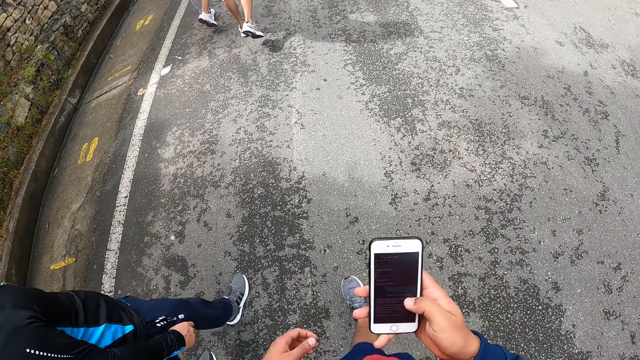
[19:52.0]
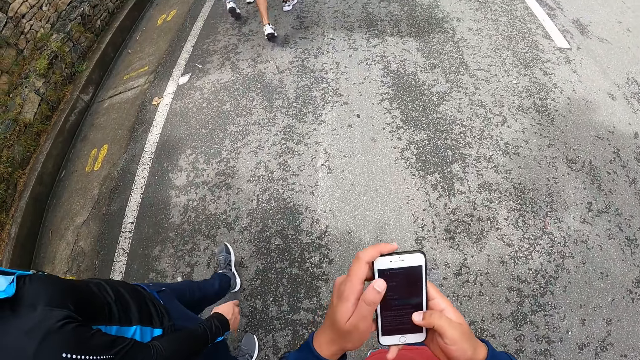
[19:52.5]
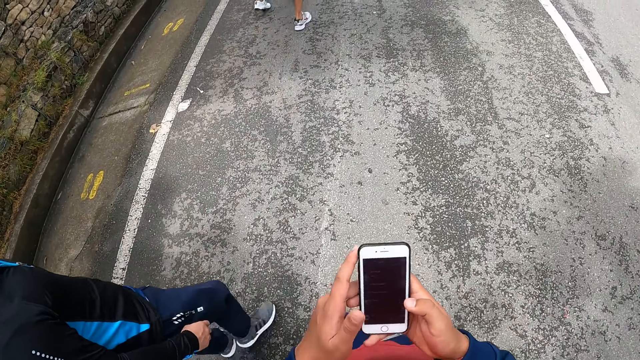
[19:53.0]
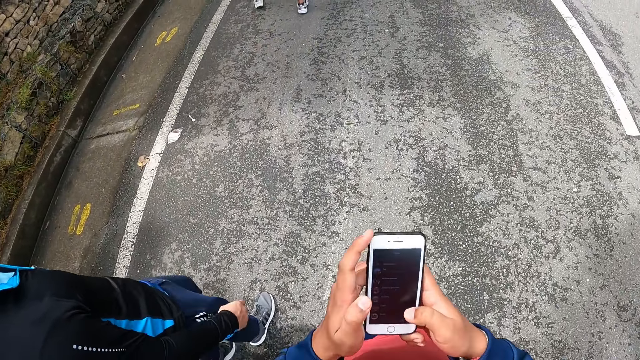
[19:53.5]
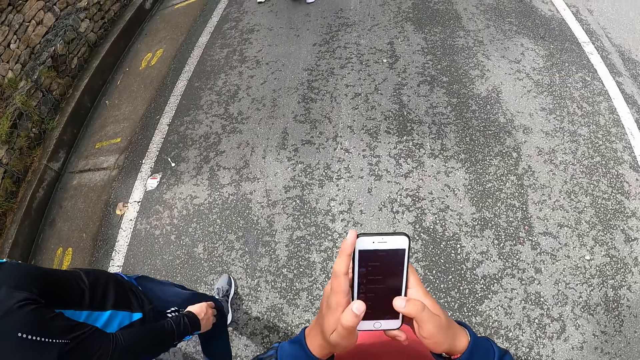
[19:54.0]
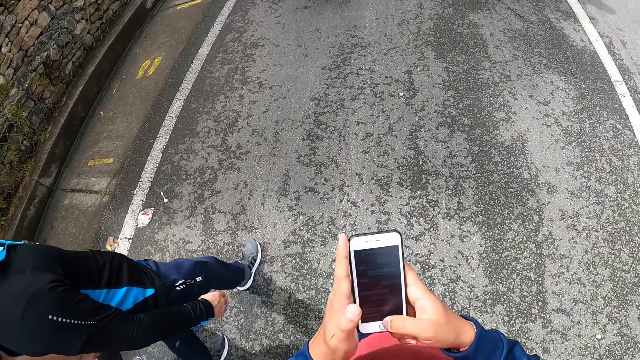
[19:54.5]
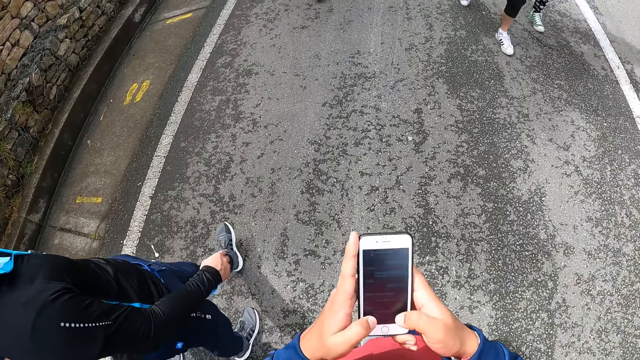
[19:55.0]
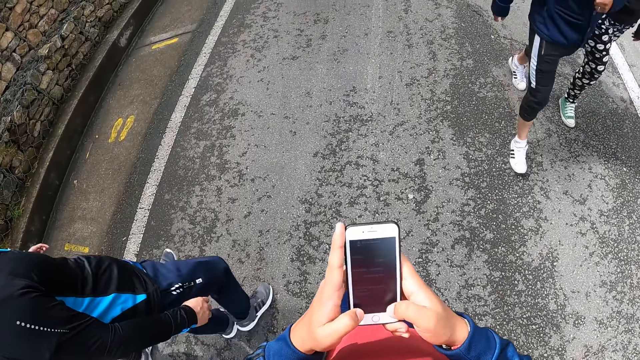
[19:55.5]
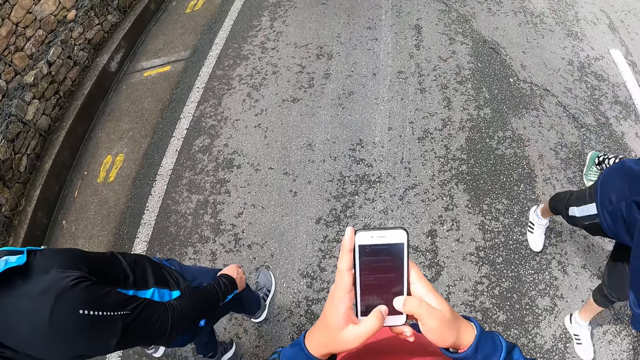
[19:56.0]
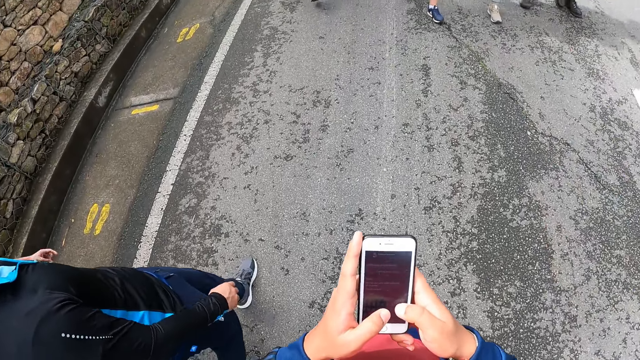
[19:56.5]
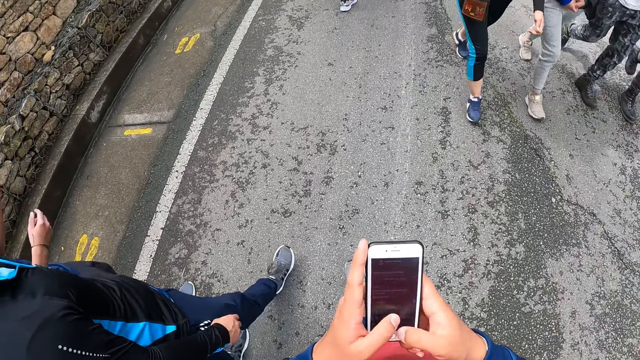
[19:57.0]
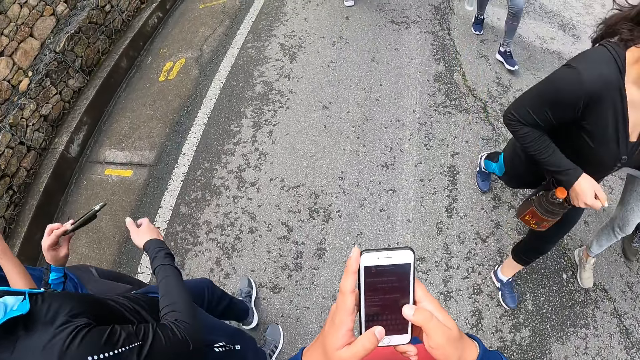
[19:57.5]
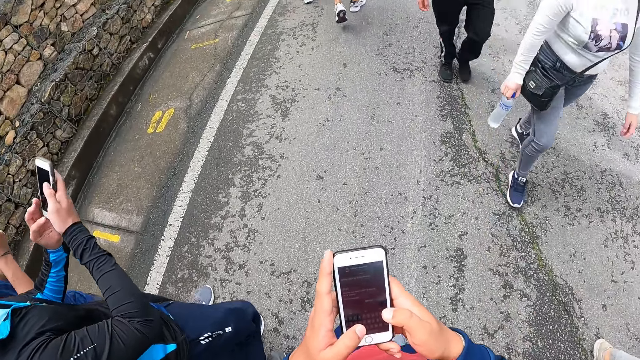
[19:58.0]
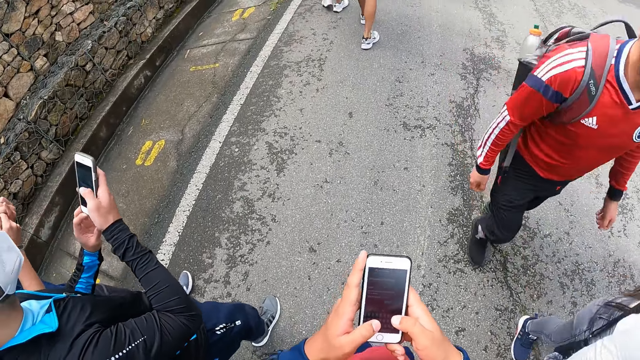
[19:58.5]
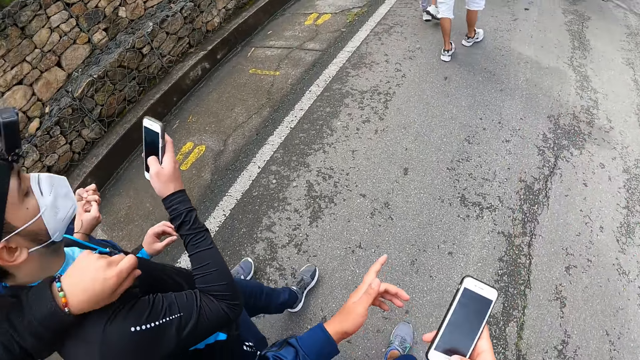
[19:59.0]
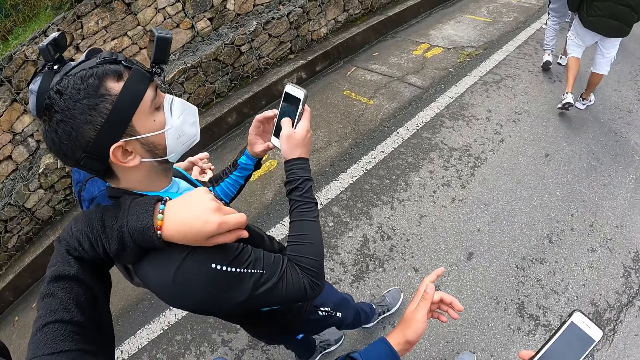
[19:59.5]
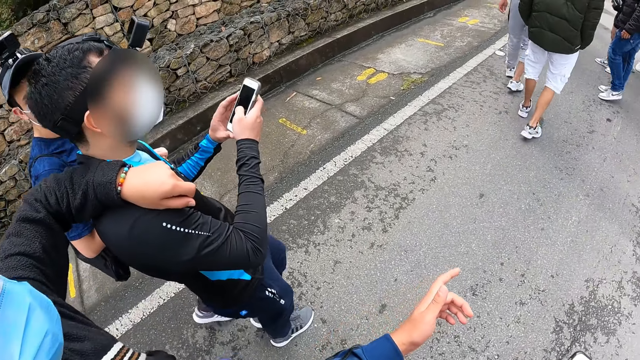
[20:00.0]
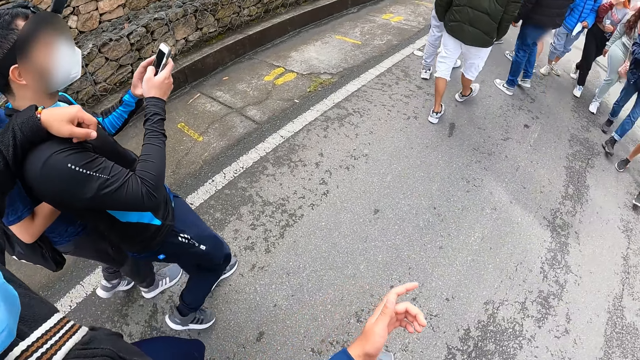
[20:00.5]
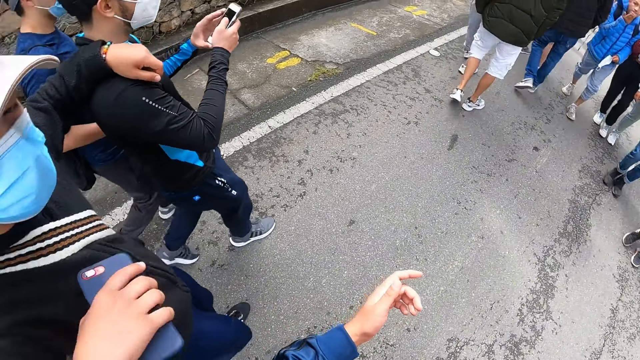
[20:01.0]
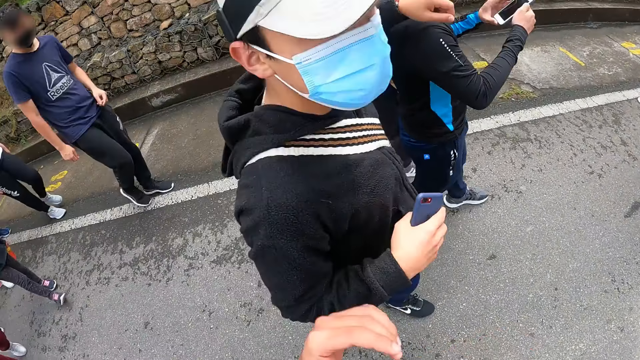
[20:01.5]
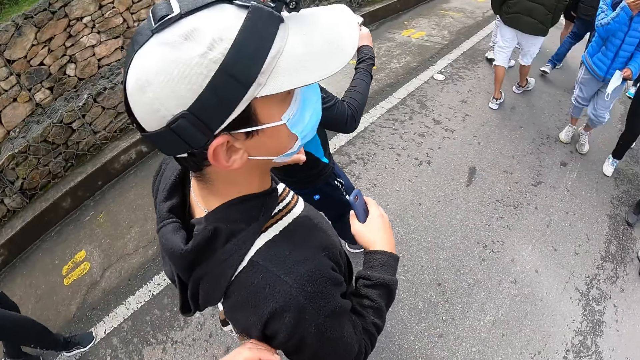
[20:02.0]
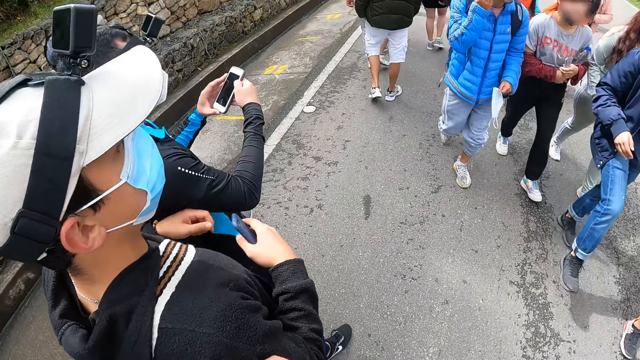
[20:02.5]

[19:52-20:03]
The camera wearer touches the phone with his left hand. A man raises both hands. Another man picks up a phone from his left pocket with his left hand. The second man touches the phone with his right hand and operates the phone with both hands. The first man puts his hands together. A third man places his left hand on the second man's right shoulder. The camera wearer points his left hand forward.

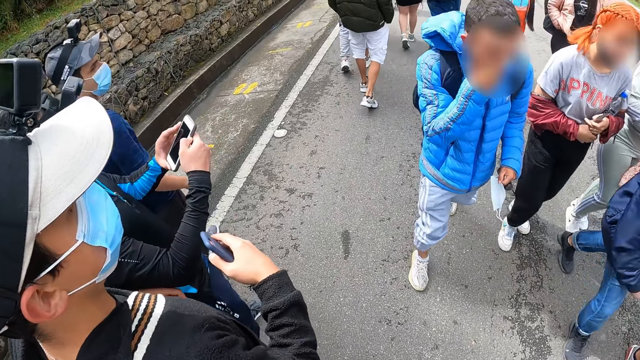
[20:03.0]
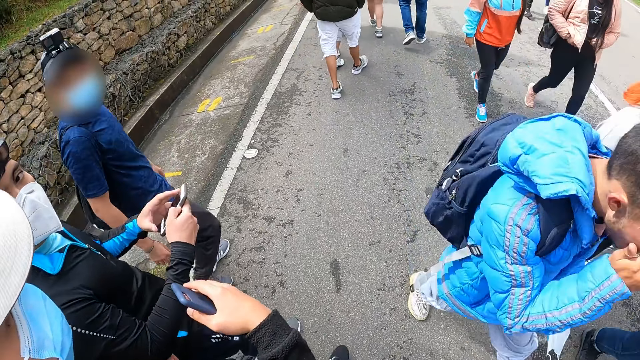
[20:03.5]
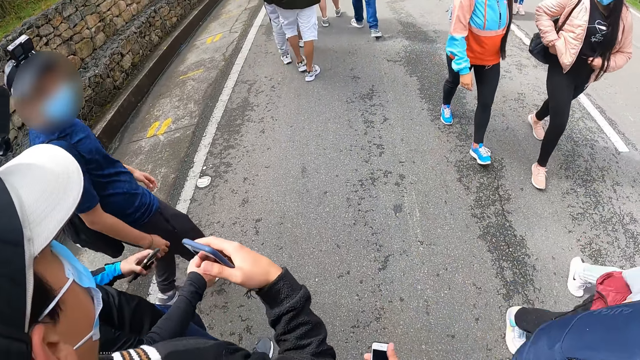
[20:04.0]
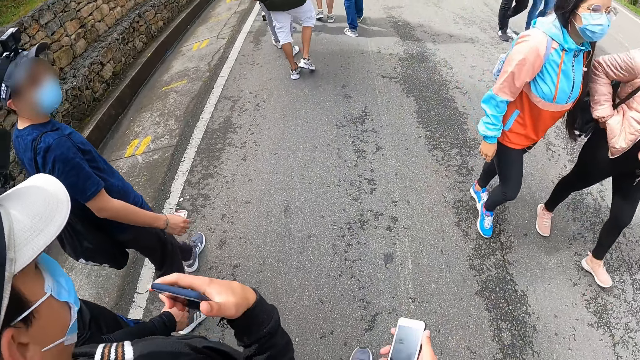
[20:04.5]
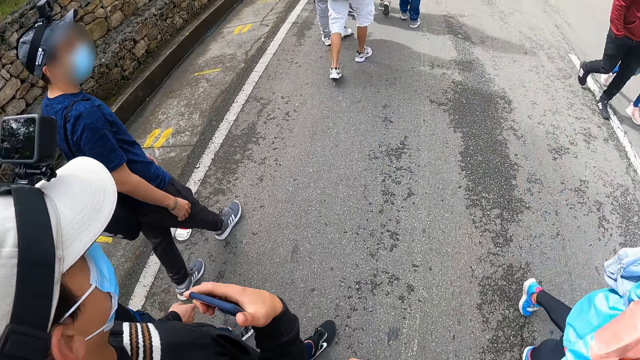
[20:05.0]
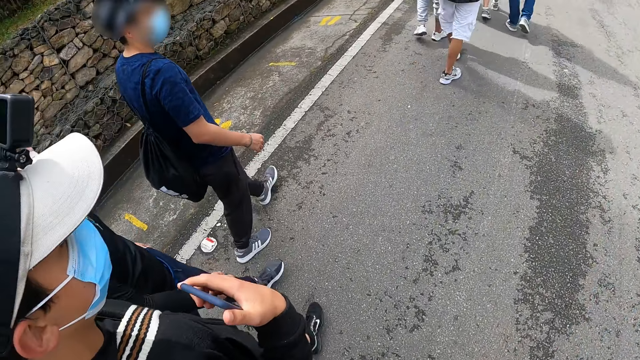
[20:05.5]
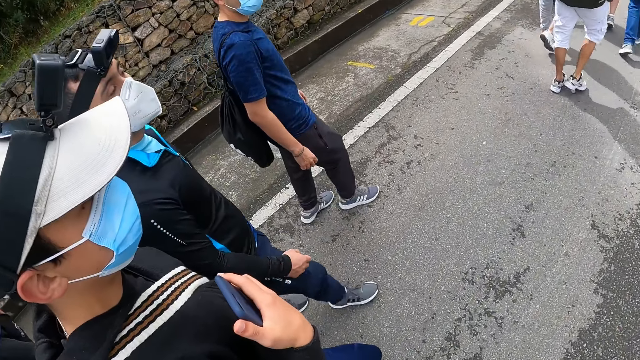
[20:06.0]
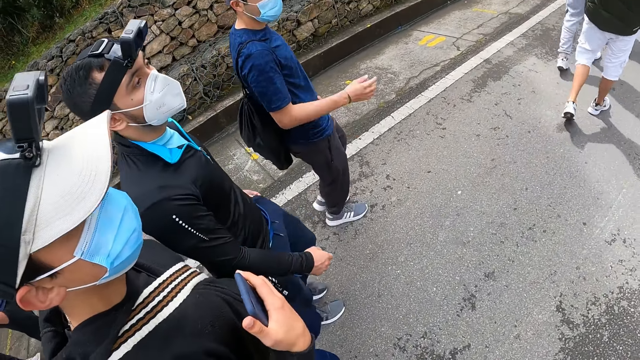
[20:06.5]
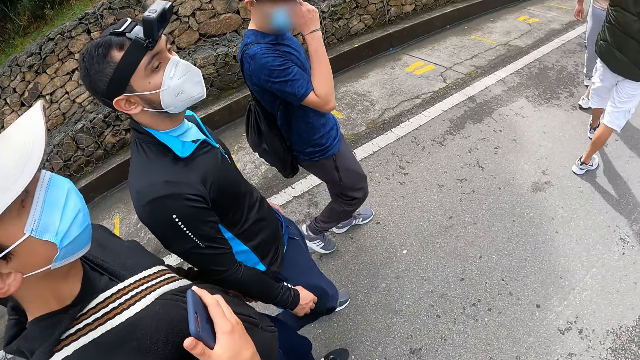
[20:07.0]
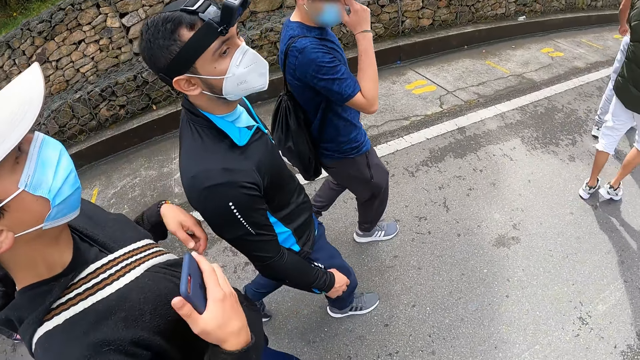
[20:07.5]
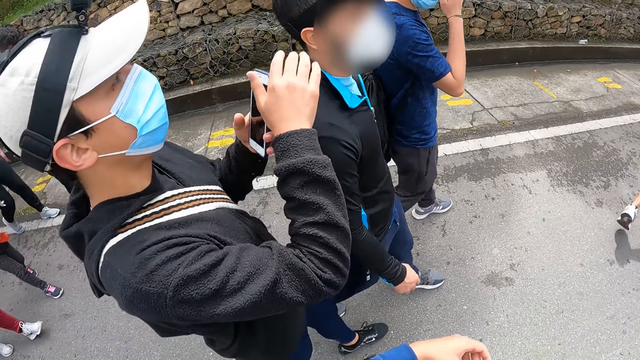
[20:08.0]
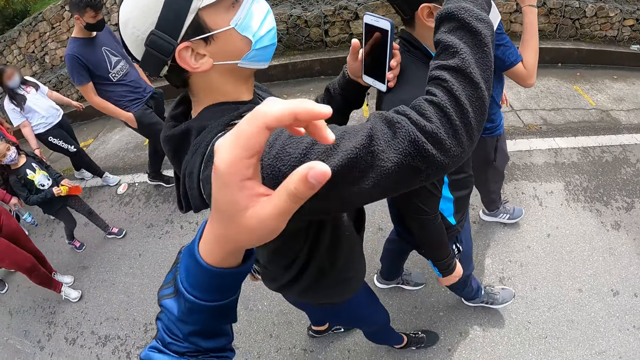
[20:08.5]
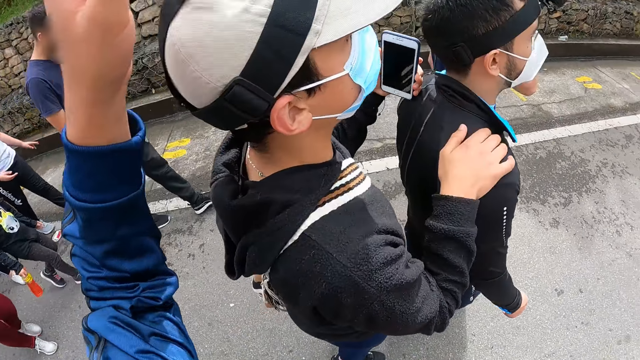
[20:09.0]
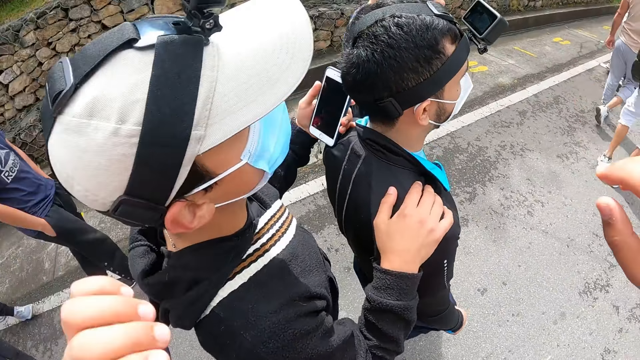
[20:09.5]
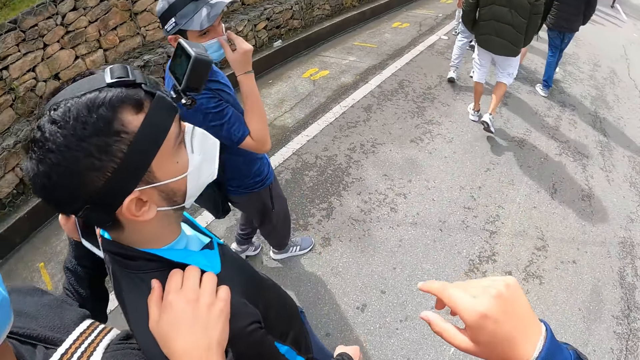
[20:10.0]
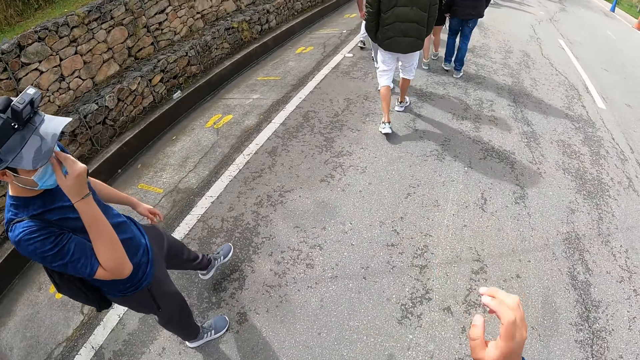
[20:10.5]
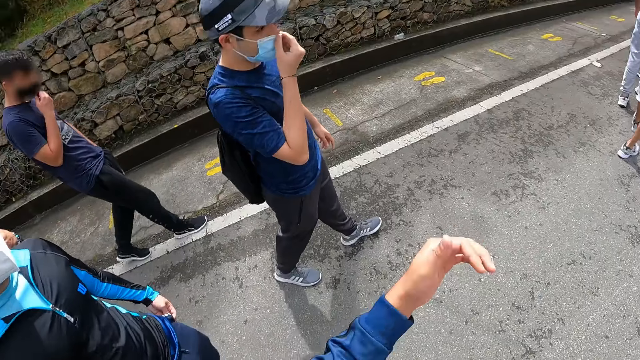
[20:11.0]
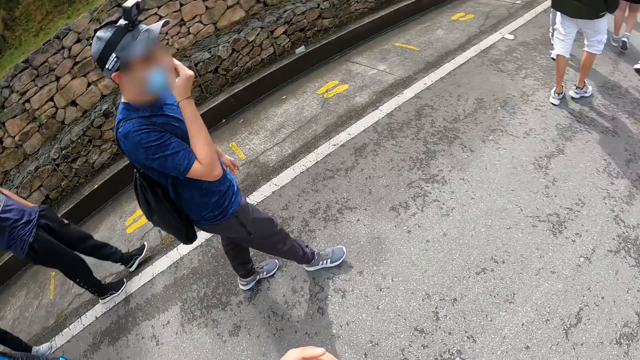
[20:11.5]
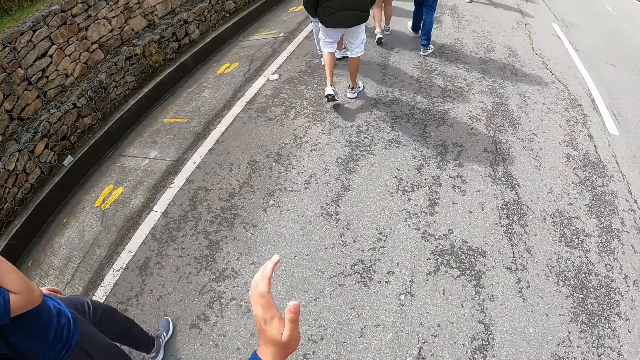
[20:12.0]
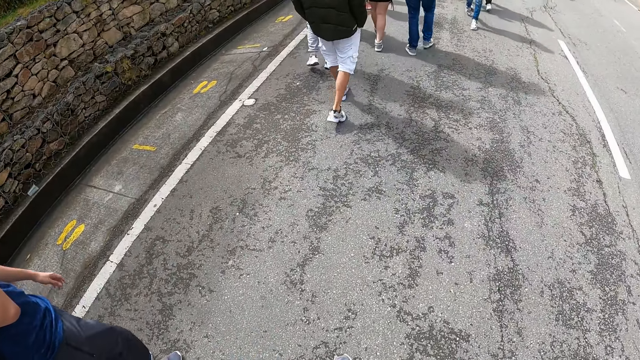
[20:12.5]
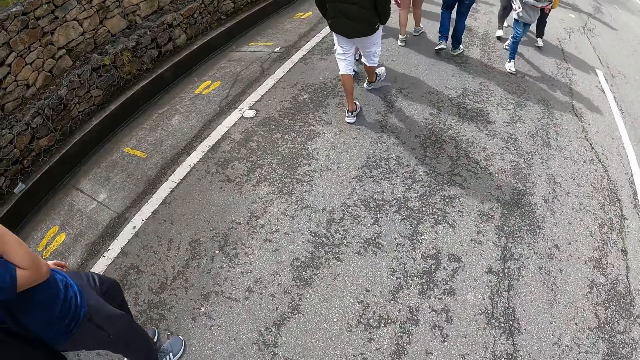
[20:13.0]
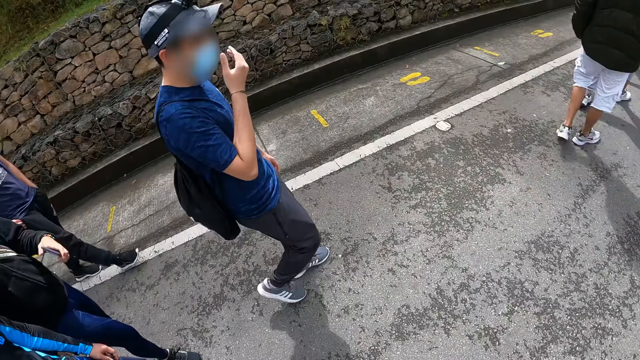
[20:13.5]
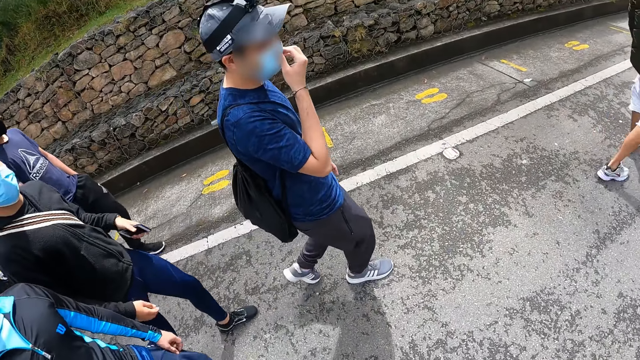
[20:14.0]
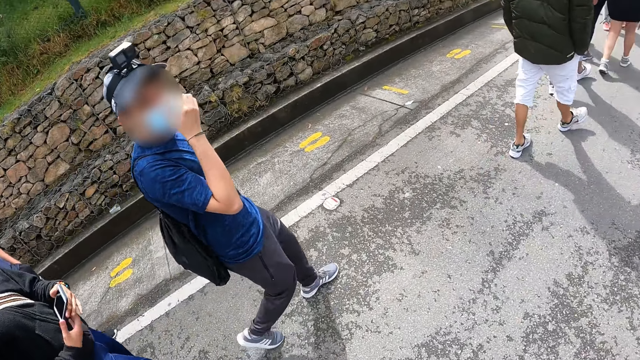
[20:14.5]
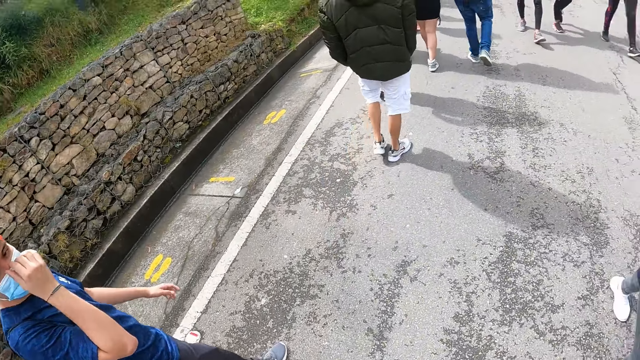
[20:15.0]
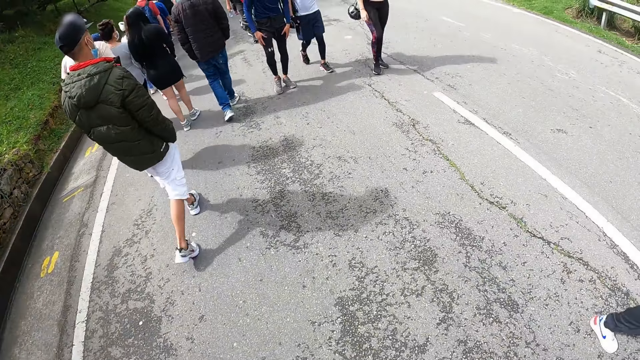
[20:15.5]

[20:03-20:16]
A man passes the phone from his right hand to his left hand. The camera wearer walks. The man puts the phone in his left pant pocket with his left hand. Another man touches his nose with his left hand. A third man passes the phone from his right hand to his left hand. The third man drops his left hand on the first man's right shoulder. The camera wearer raises his left hand. The third man drops his right hand on the first man's right shoulder. The second man holds his nose with his right hand. The camera wearer walks. He touches his face with his left hand. He raises the hand. He walks. He holds the phone with both hands.
